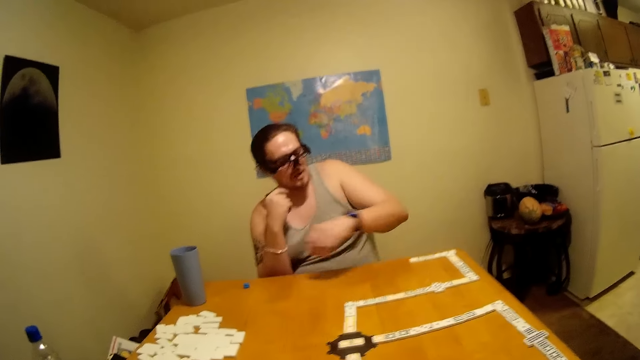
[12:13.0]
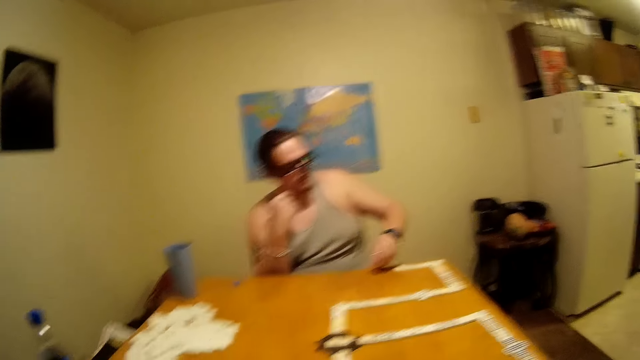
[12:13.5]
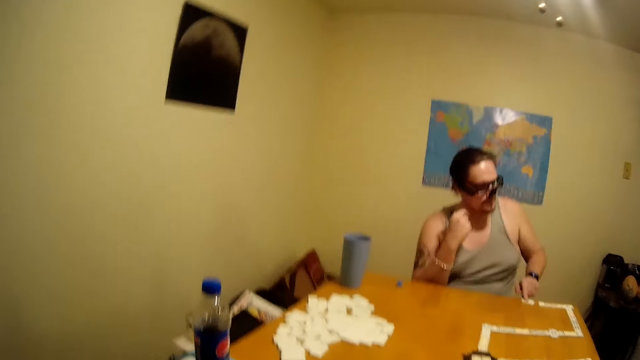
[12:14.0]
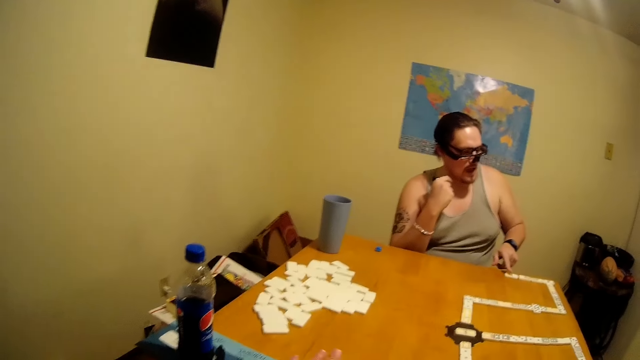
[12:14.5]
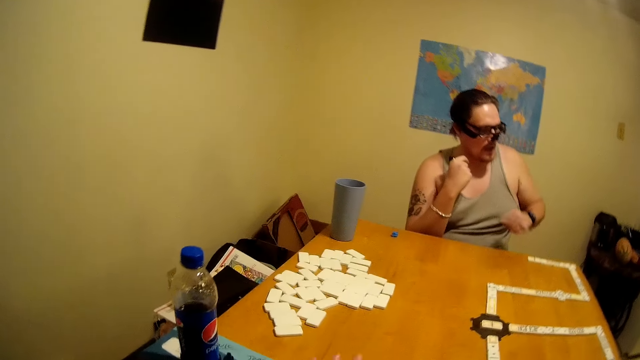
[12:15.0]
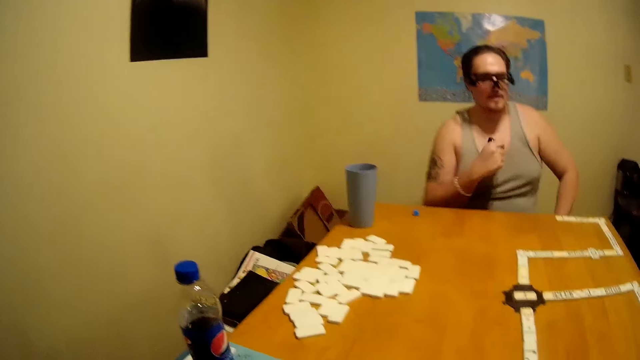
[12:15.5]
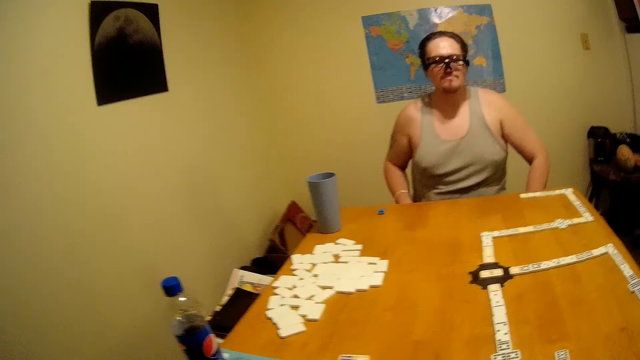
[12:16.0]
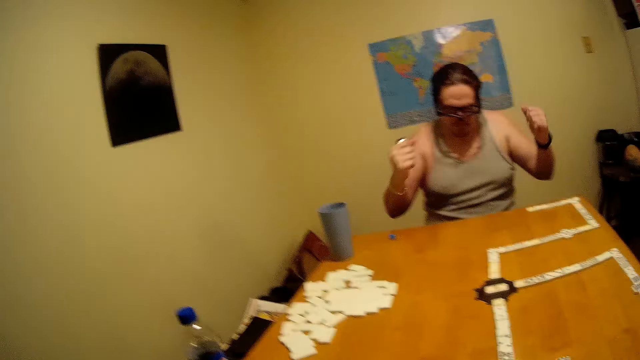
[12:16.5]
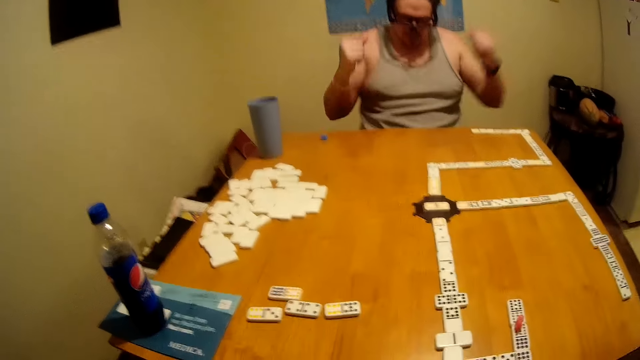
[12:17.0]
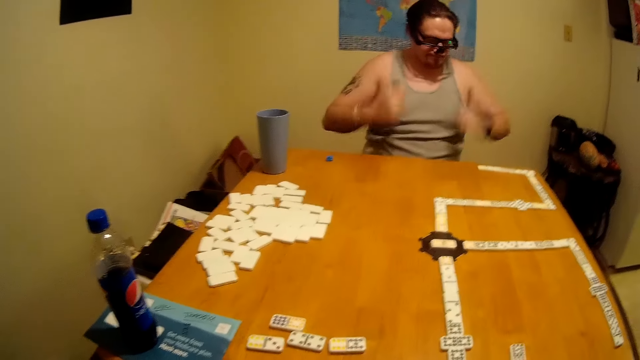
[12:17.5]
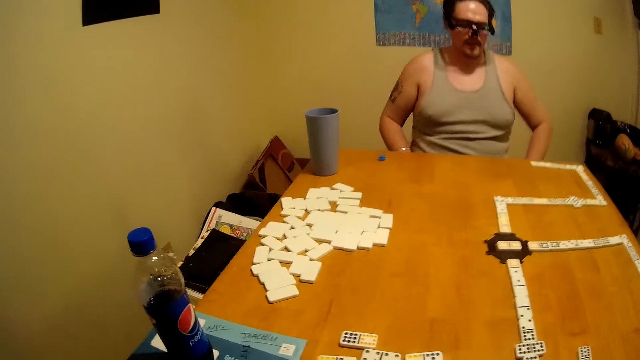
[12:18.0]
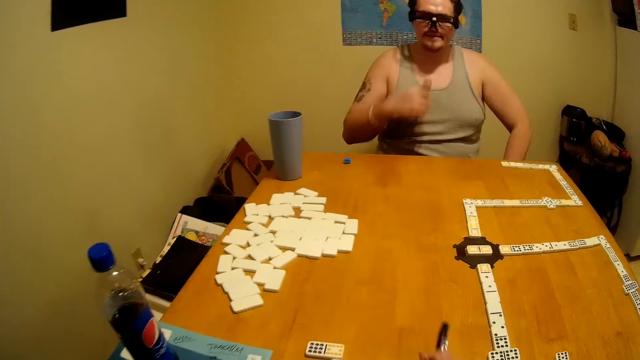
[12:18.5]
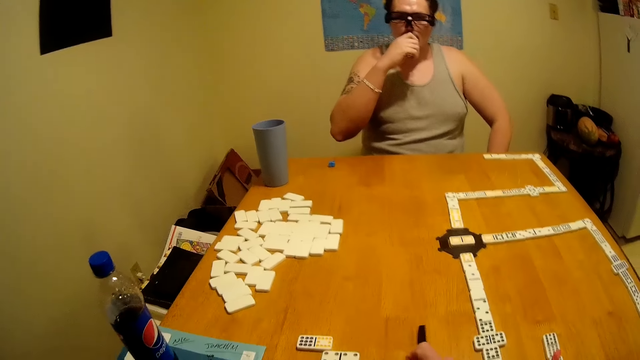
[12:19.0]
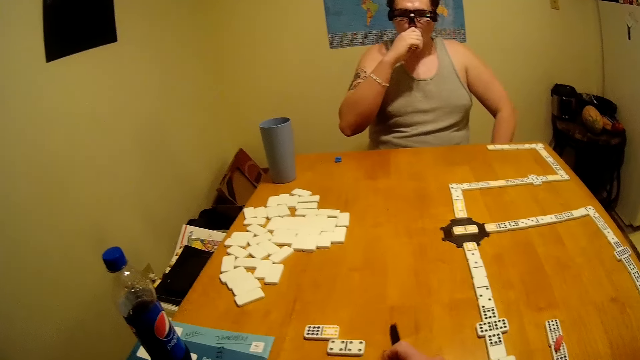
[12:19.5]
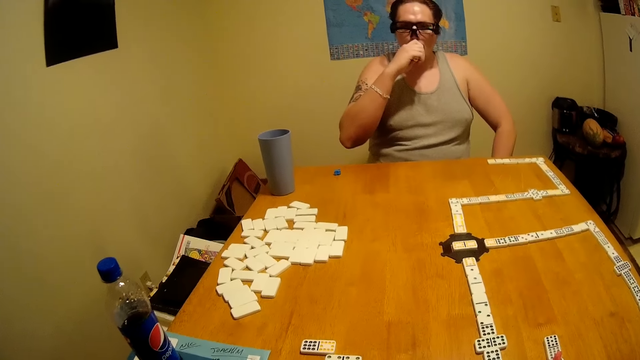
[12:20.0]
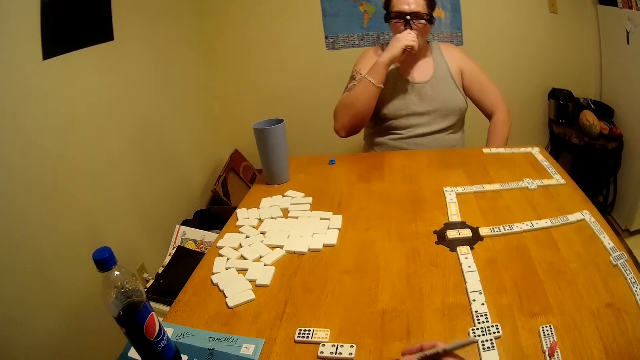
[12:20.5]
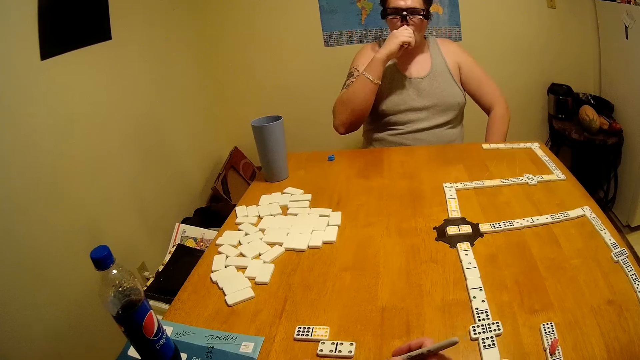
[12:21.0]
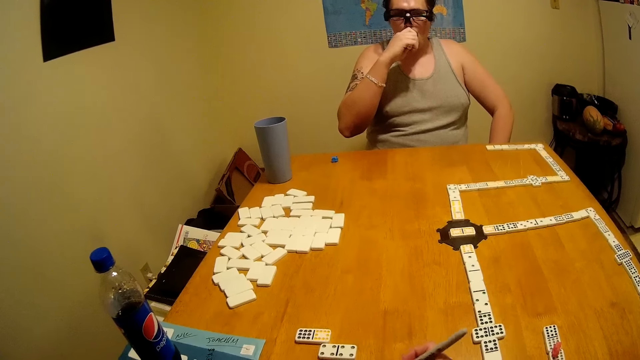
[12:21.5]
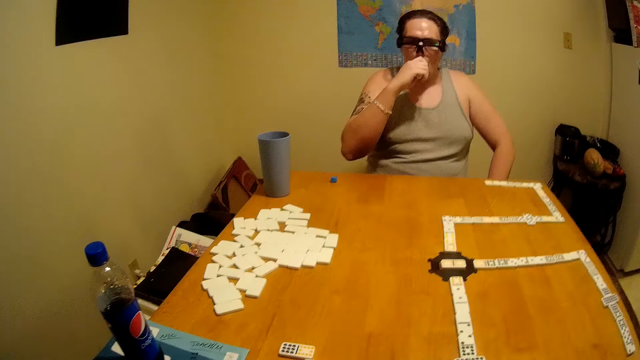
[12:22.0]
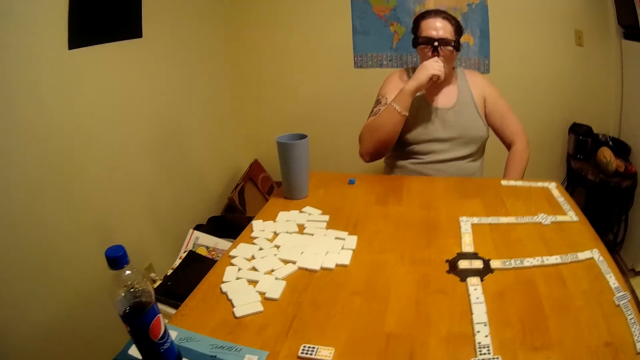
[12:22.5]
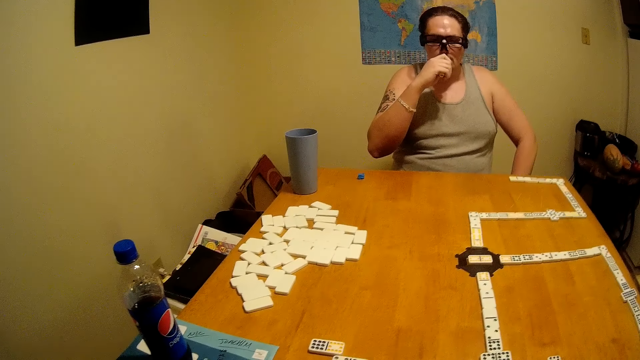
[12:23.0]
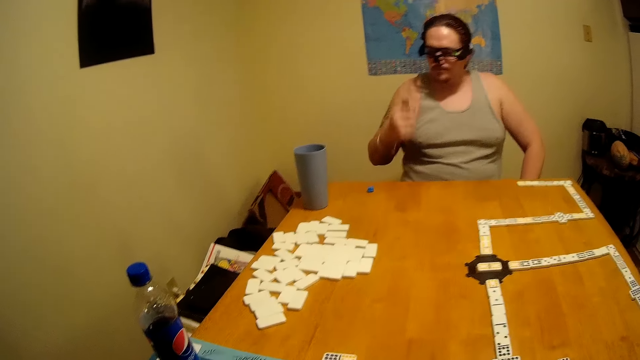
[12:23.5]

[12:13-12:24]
A man picks a tile. The man plays dominoes on the table and puts the tile on the table. The man lifts both hands. The camera wearer counts the dominoes on the table and picks the tile. The man smokes from a pipe.

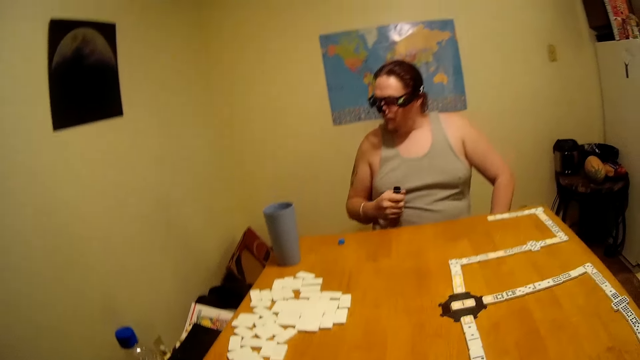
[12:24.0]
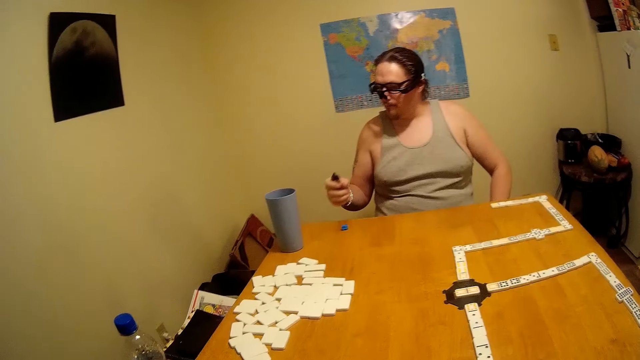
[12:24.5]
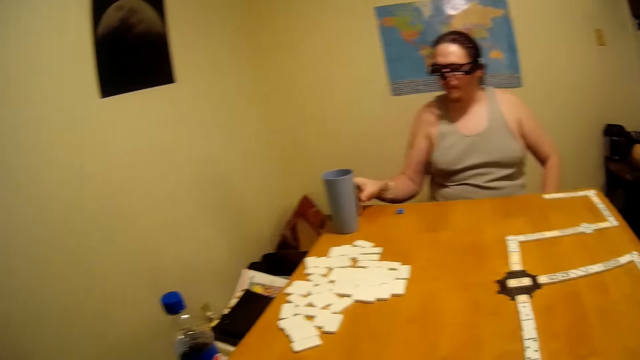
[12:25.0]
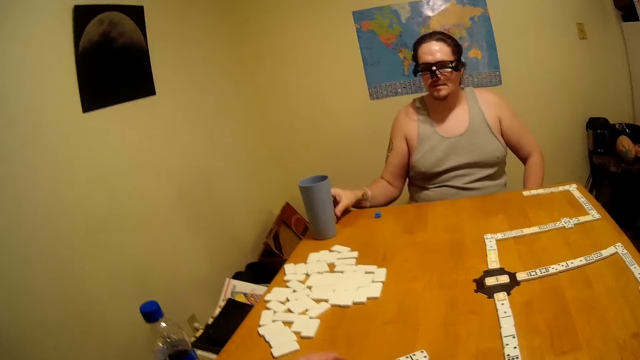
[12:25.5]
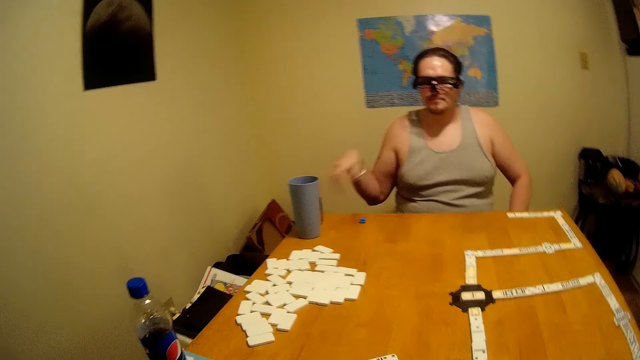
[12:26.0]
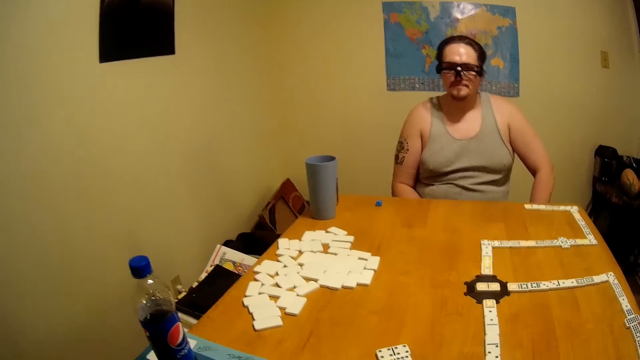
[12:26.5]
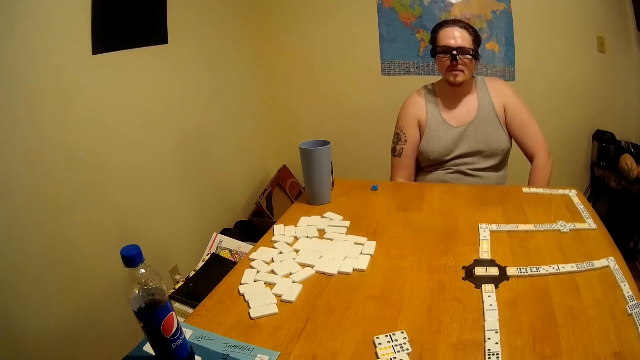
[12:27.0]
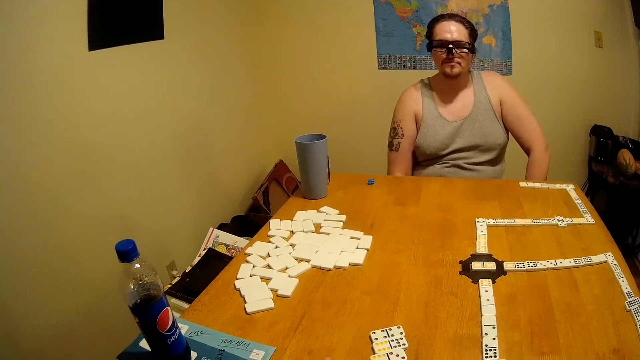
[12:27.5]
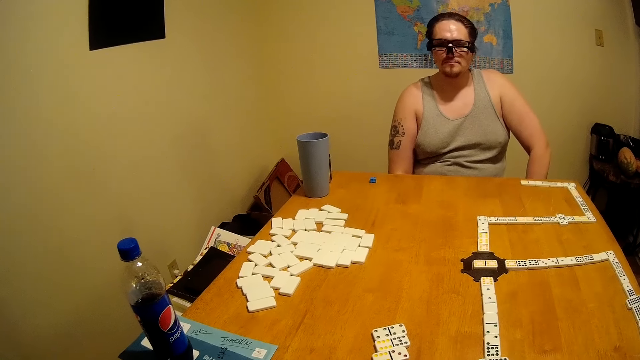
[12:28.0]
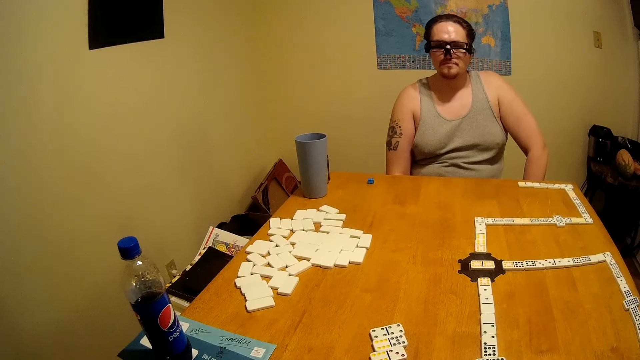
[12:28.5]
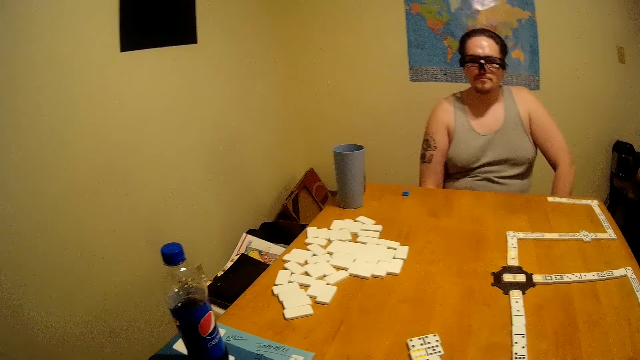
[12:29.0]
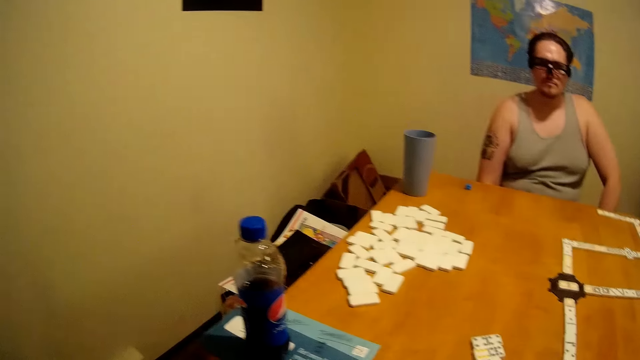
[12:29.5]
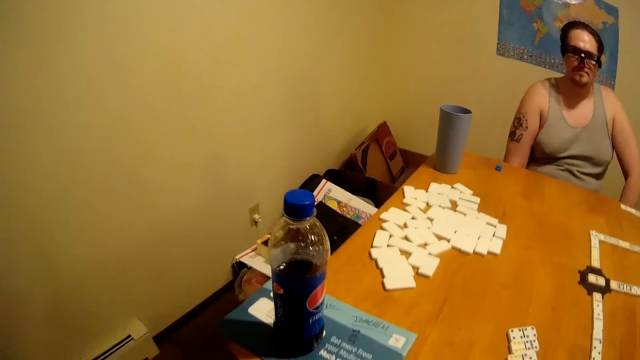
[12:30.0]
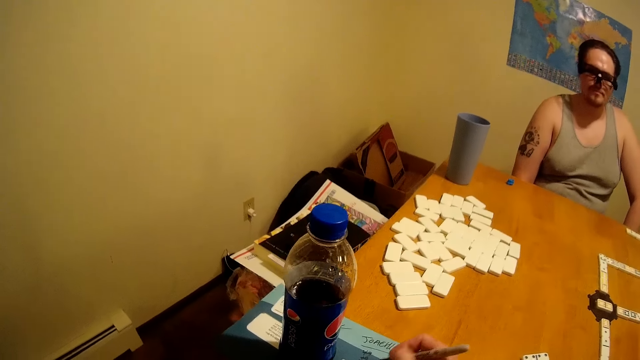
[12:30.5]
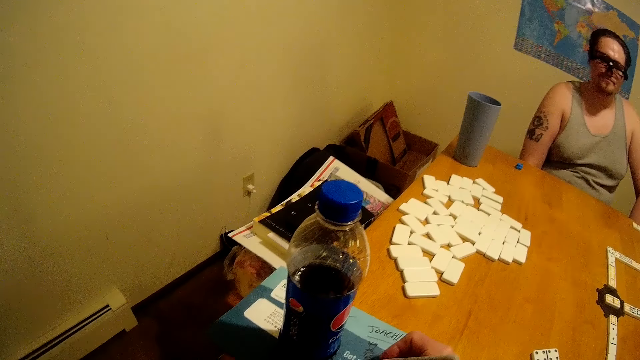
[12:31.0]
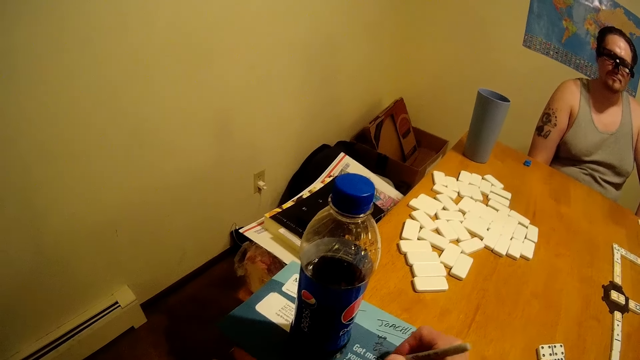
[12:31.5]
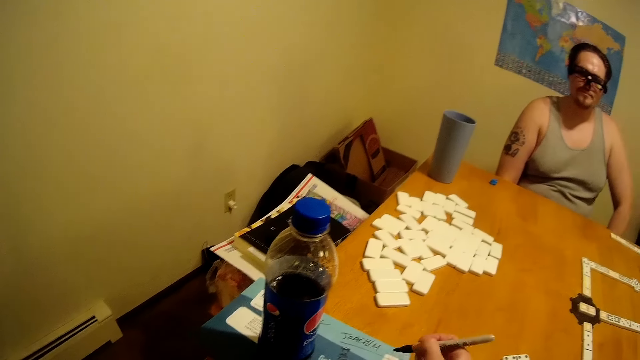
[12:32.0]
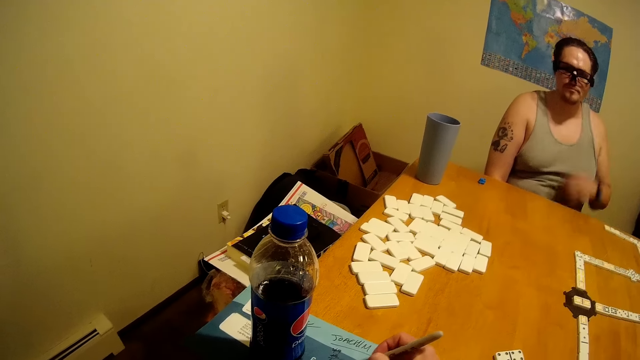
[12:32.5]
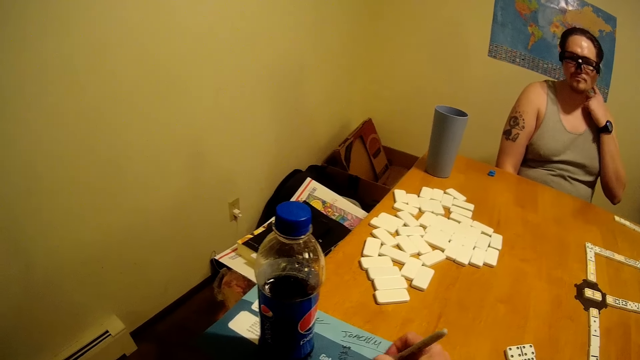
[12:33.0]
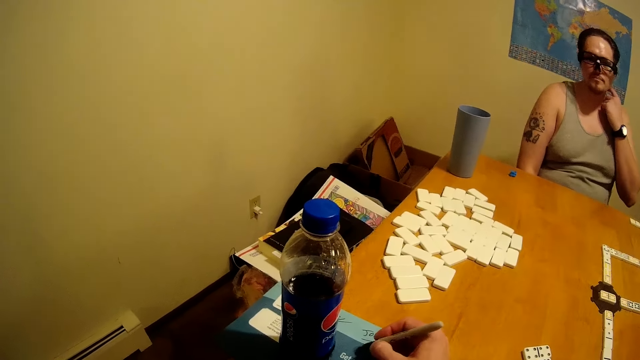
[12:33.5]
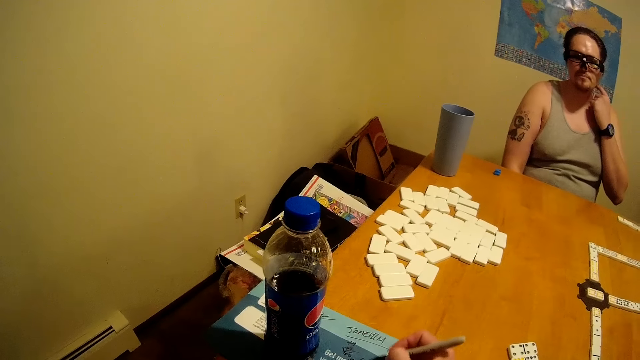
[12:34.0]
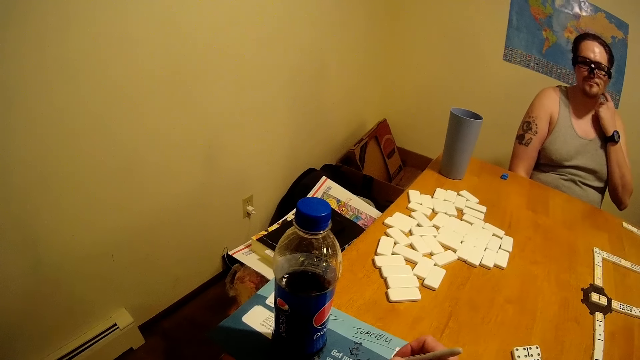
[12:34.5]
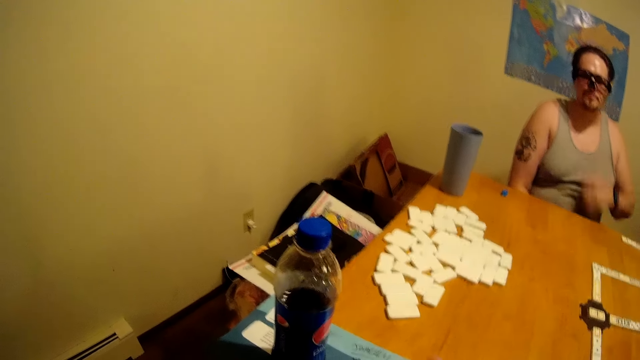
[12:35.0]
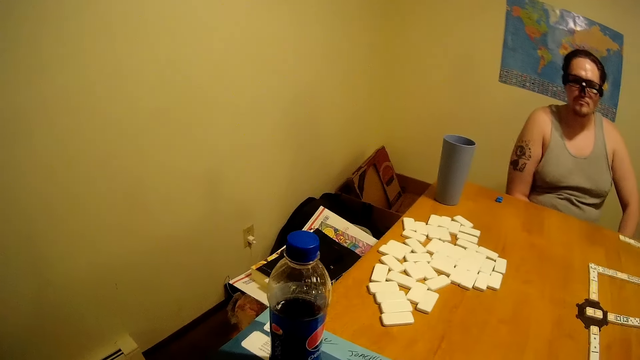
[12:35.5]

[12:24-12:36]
The camera wearer writes on the paper with a pen.
